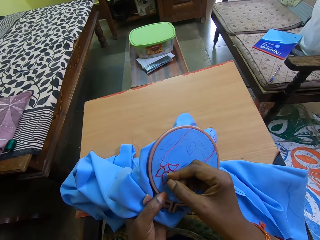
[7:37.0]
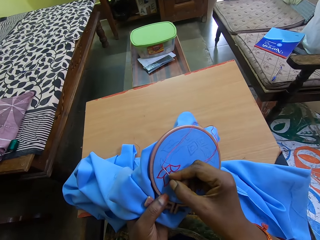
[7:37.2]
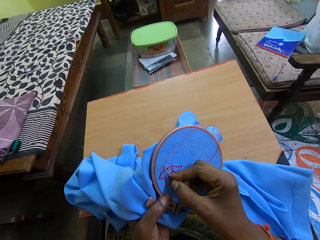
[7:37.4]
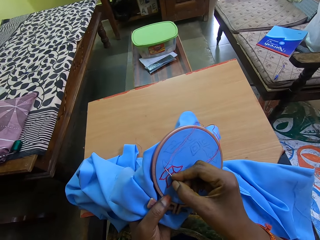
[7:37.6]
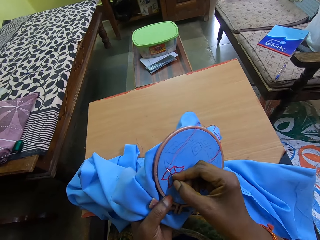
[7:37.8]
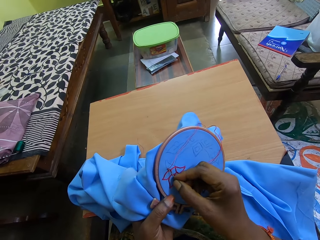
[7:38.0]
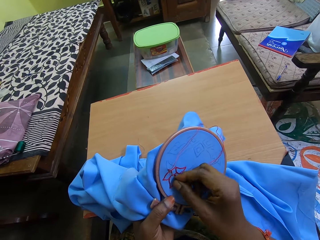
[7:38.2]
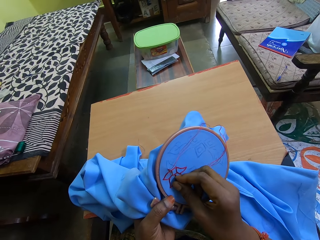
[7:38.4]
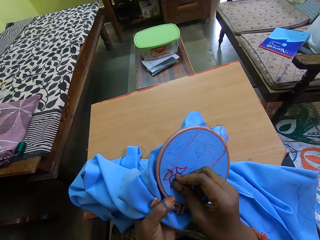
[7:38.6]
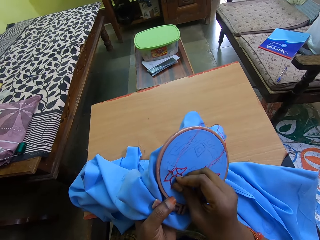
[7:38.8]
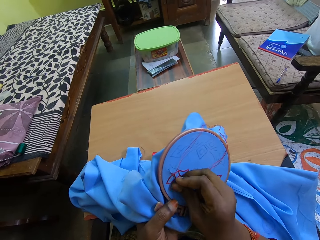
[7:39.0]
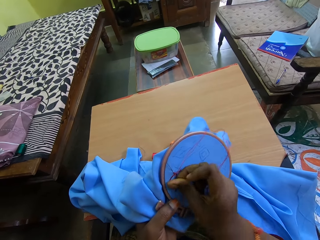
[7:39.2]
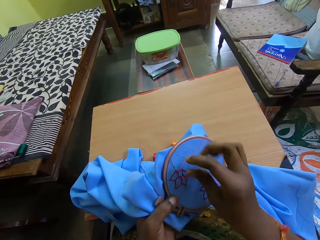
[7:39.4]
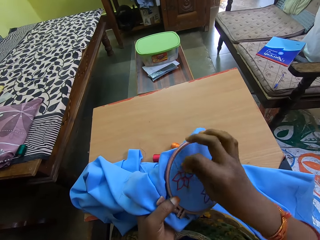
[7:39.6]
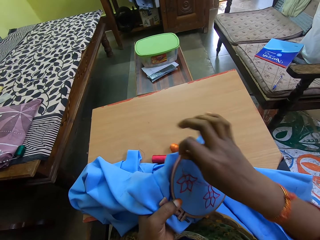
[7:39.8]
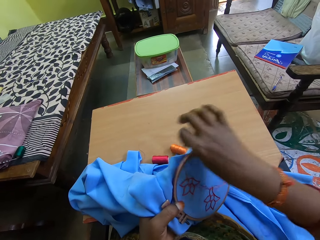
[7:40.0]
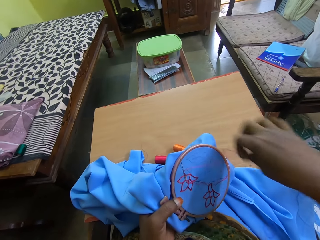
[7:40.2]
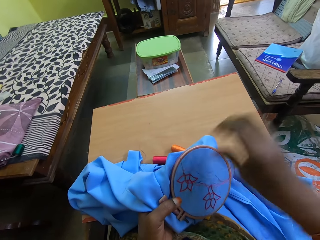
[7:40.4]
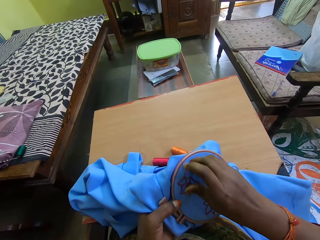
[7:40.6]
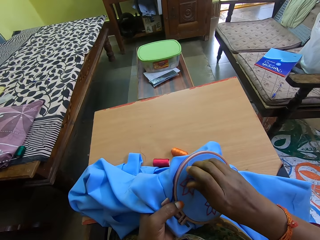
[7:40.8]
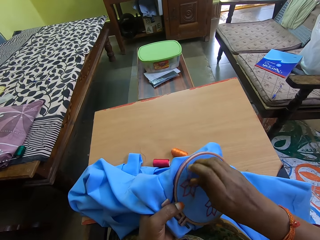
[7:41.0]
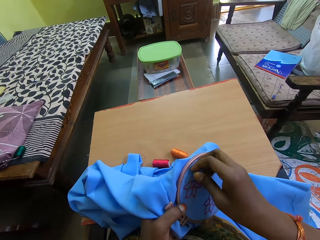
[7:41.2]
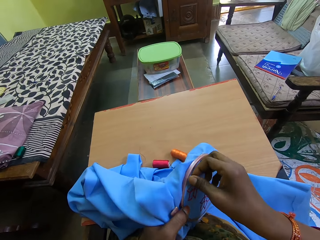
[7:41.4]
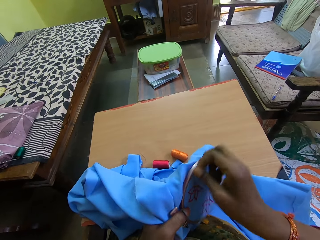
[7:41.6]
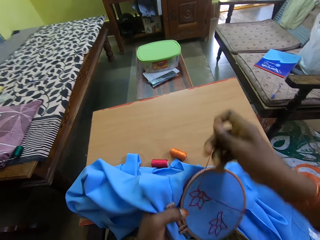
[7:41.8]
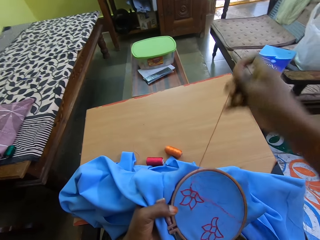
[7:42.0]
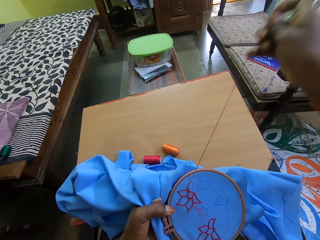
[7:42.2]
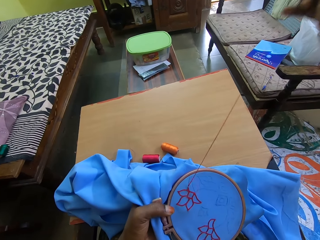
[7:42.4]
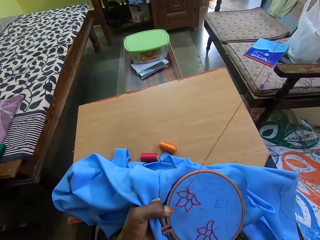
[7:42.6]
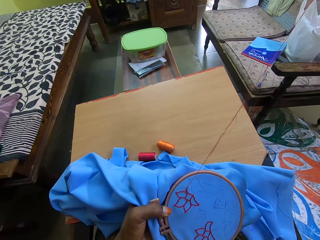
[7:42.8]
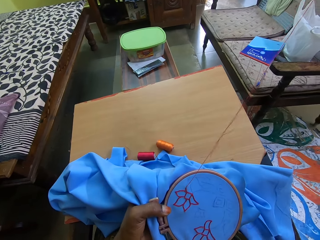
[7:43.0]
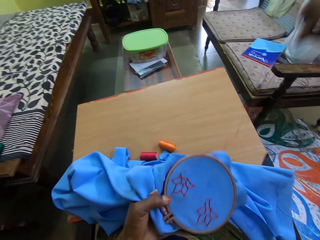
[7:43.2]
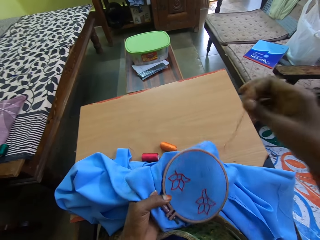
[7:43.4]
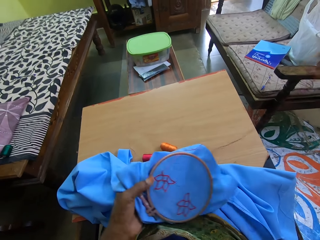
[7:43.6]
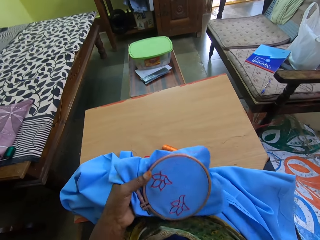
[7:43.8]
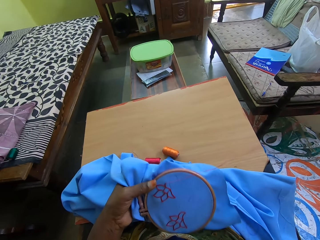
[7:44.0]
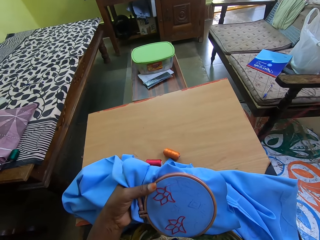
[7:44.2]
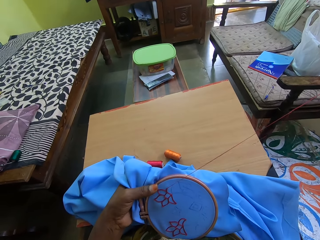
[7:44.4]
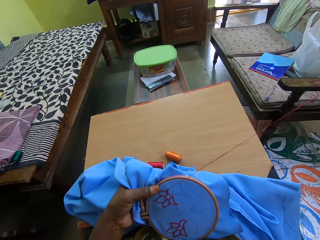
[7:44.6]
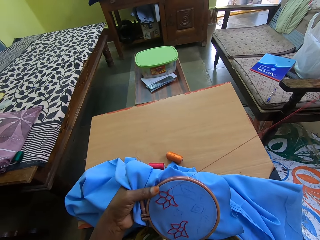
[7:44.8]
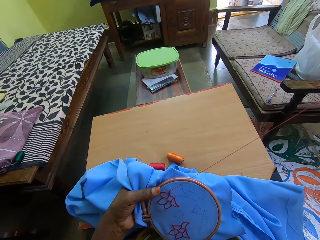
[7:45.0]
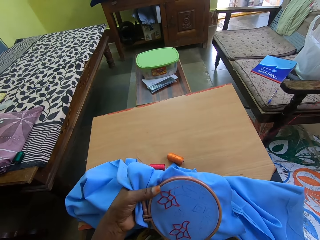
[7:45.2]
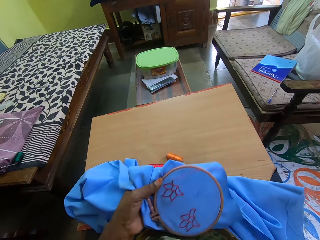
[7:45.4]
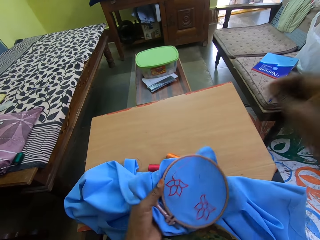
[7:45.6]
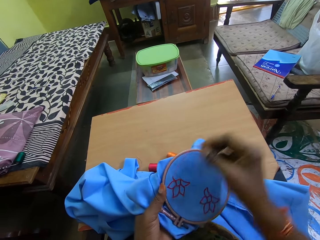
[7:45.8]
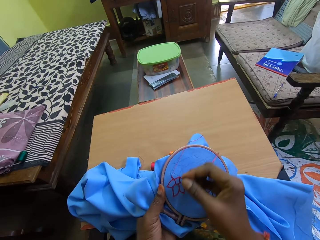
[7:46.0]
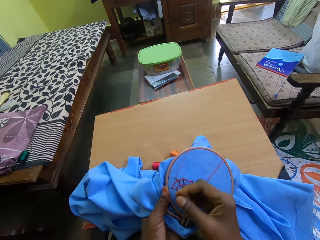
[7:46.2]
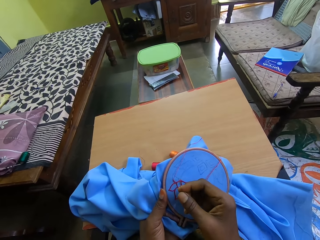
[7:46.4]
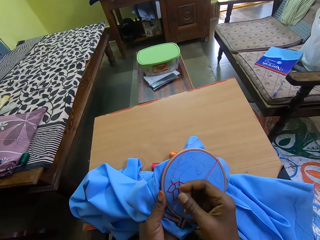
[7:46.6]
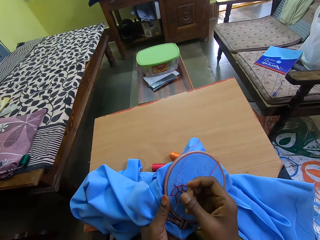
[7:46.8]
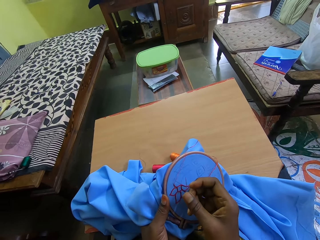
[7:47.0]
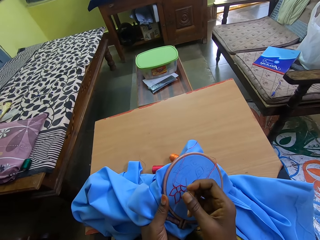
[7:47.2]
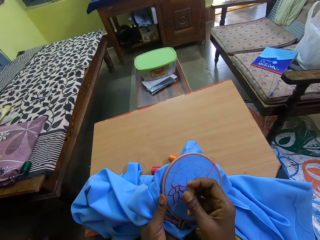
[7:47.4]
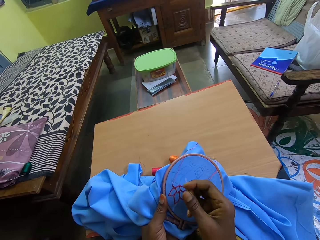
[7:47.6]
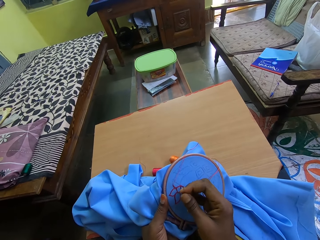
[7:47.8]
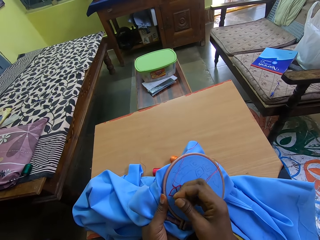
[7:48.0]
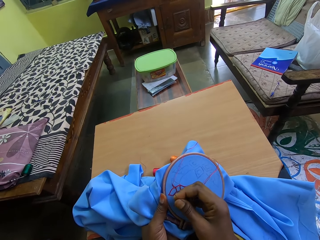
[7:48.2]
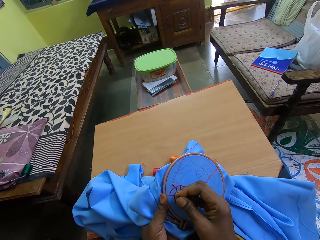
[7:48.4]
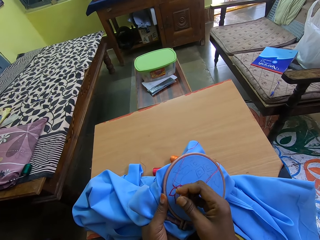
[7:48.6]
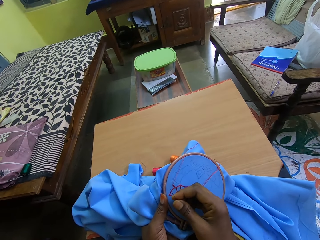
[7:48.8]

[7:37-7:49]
The camera wearer sews the seat cloth. They pull the needle.

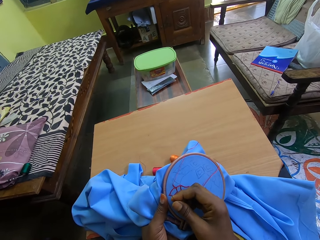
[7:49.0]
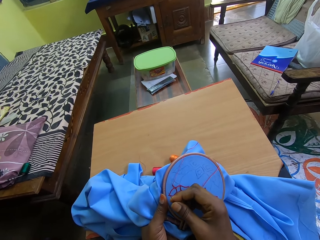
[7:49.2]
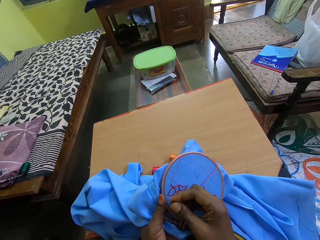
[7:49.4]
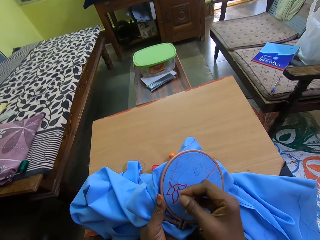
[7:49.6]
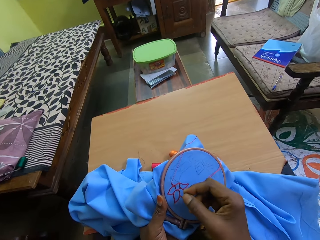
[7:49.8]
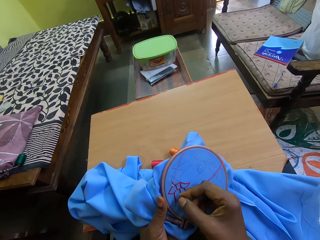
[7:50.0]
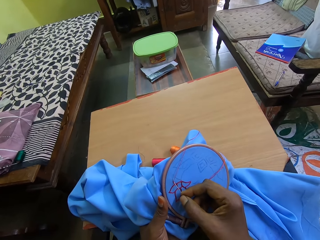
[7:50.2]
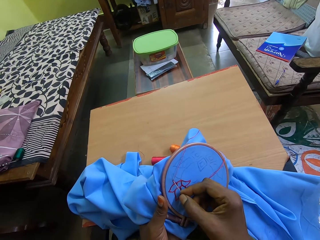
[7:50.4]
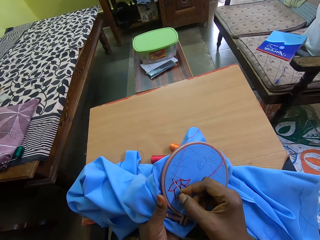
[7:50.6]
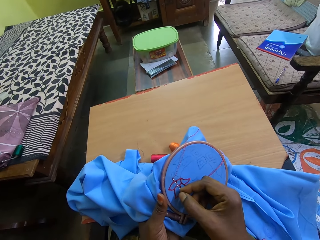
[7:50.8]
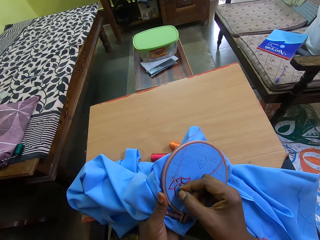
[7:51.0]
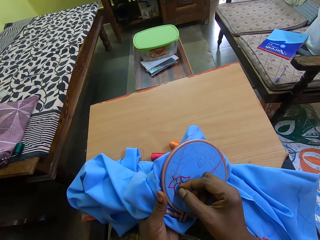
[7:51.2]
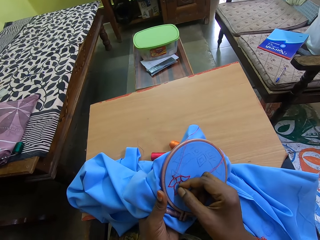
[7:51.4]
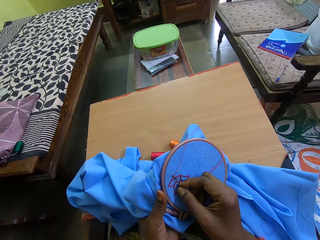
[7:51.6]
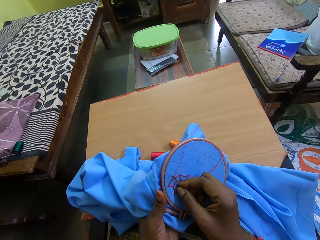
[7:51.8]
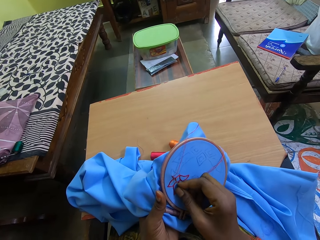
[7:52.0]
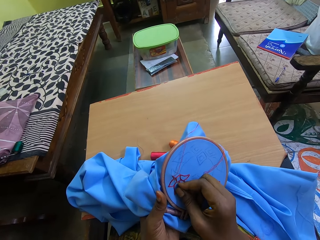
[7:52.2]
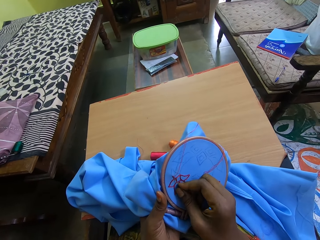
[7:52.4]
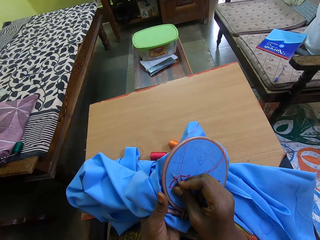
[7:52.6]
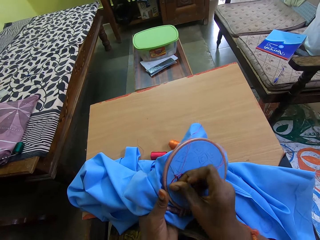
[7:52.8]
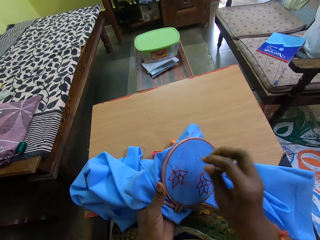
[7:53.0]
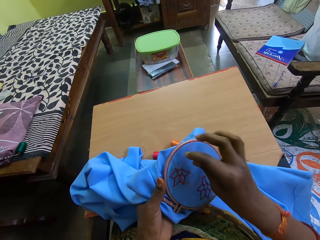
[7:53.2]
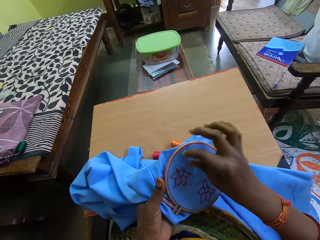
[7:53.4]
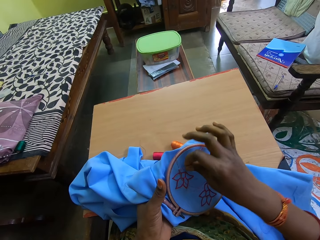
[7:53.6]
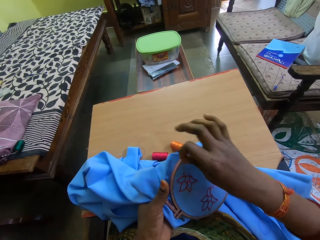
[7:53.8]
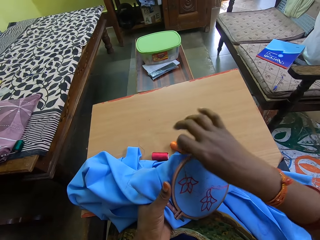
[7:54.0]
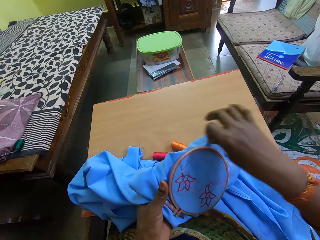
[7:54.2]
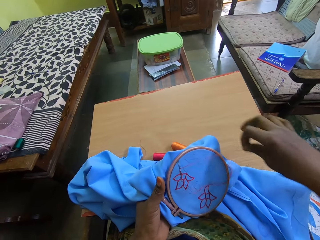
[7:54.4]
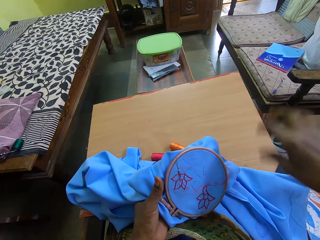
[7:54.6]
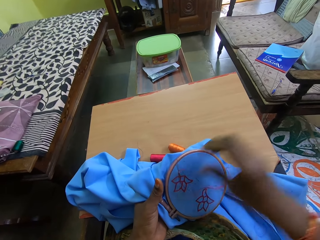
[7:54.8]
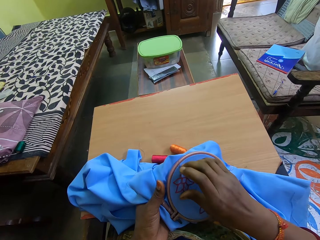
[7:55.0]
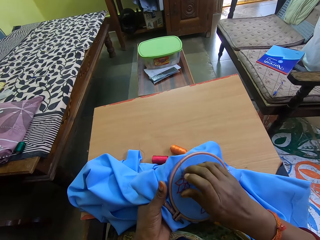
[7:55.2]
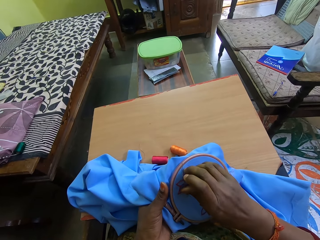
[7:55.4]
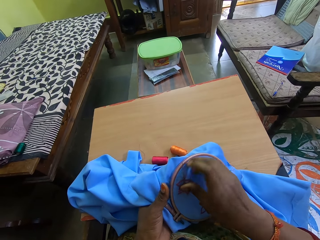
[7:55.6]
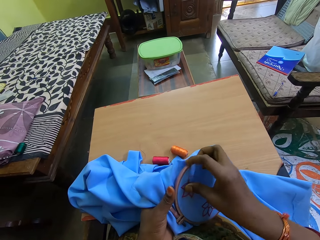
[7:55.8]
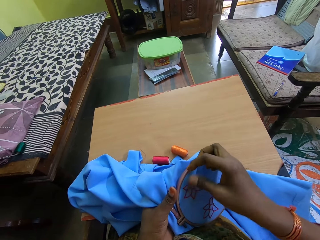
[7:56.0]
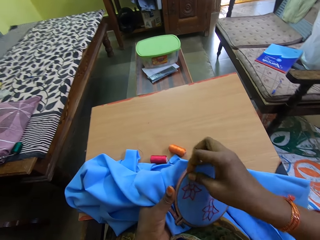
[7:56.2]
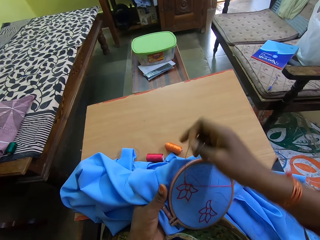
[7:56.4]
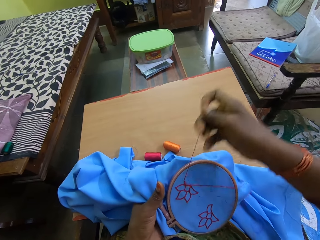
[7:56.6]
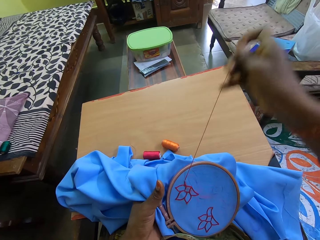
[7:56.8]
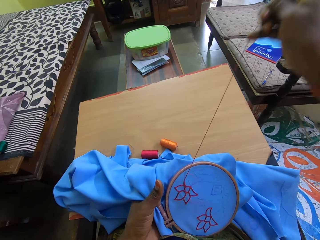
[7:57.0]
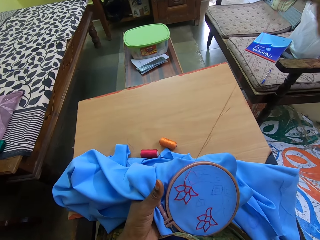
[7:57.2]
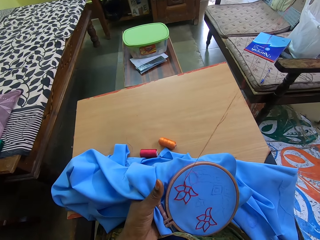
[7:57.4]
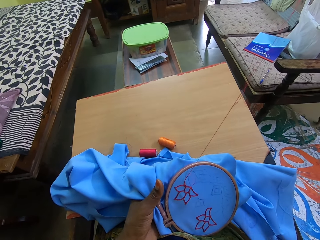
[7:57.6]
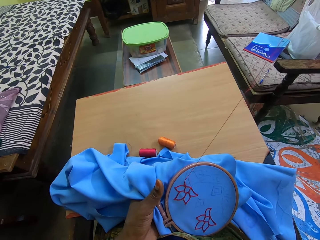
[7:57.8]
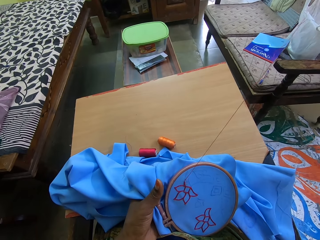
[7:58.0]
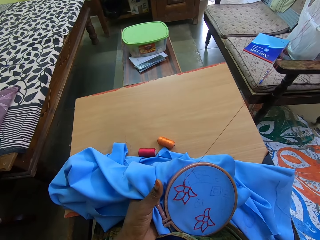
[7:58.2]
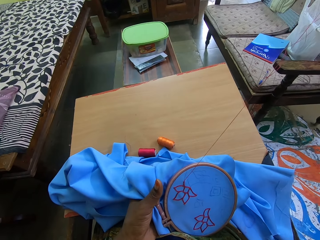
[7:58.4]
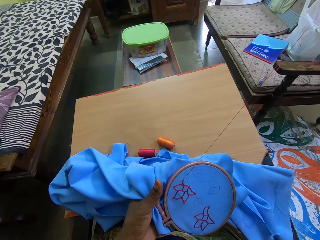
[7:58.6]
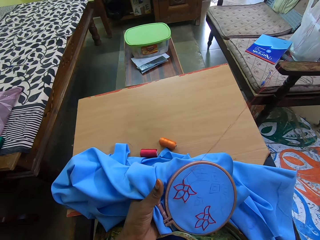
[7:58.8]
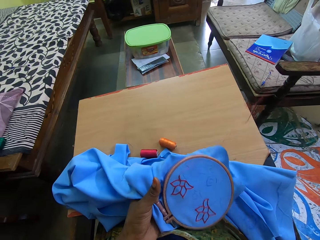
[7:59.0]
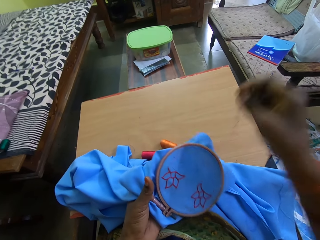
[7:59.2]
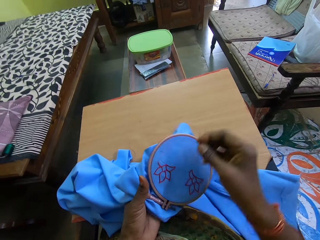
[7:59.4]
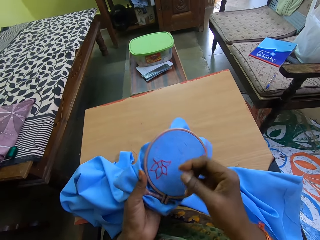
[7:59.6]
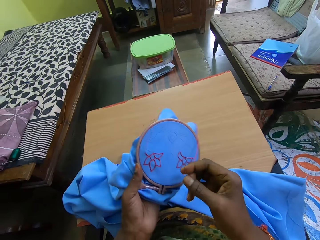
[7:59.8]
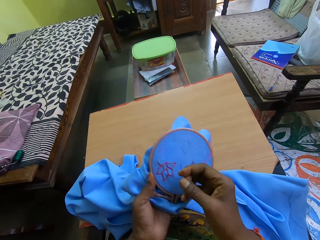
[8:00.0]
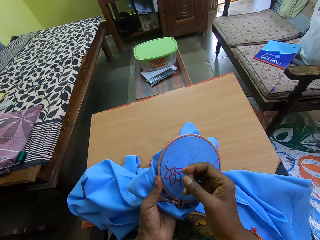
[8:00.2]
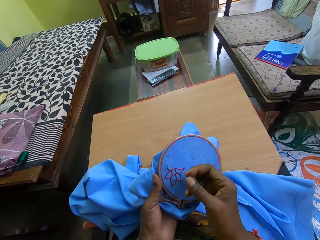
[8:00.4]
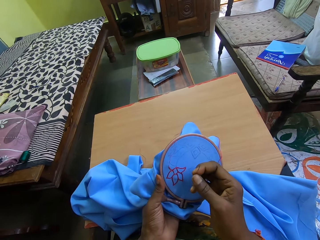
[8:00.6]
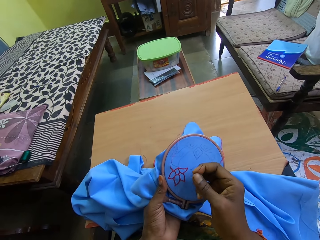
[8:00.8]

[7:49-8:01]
The camera wearer sews the seat cloth. They pull the needle.
